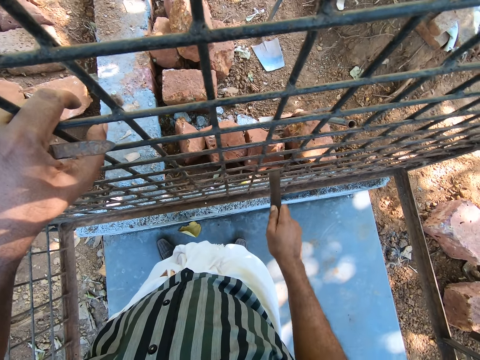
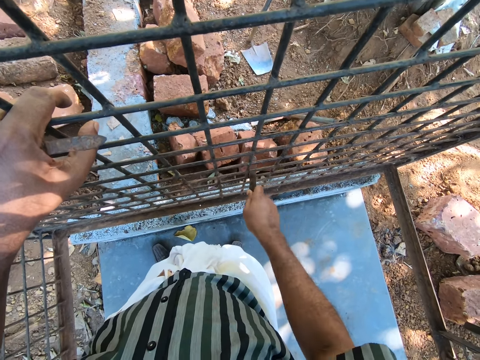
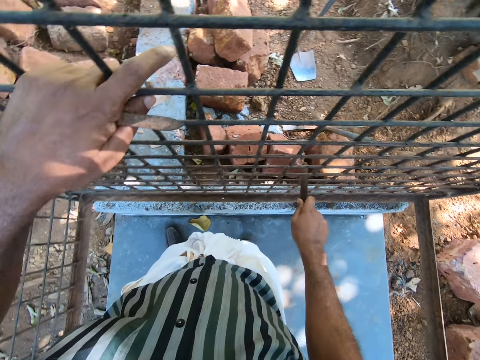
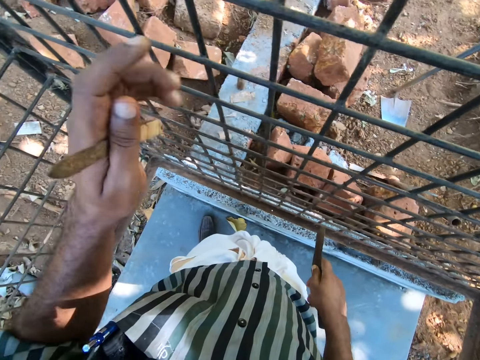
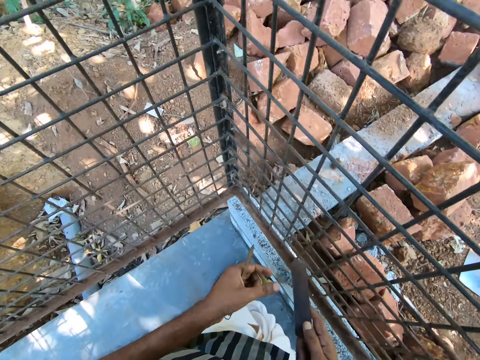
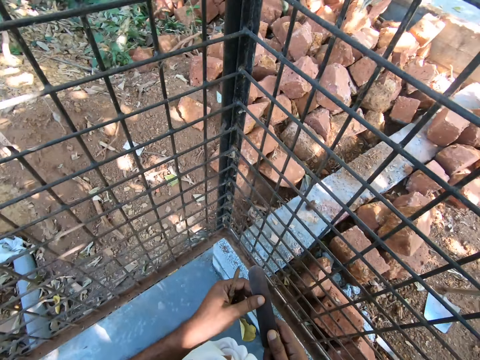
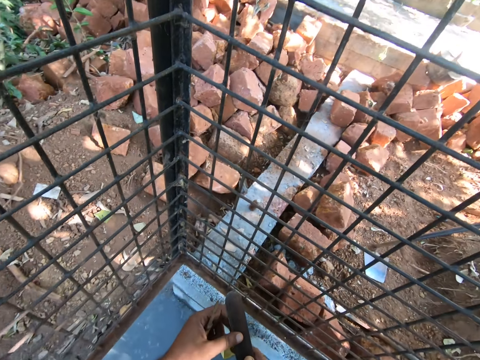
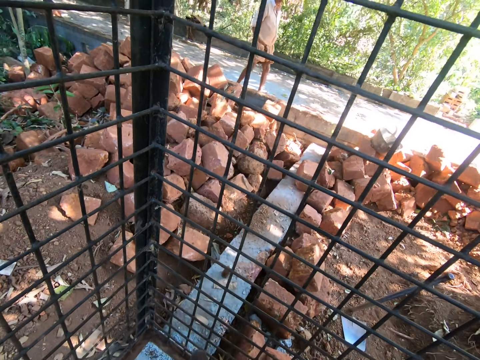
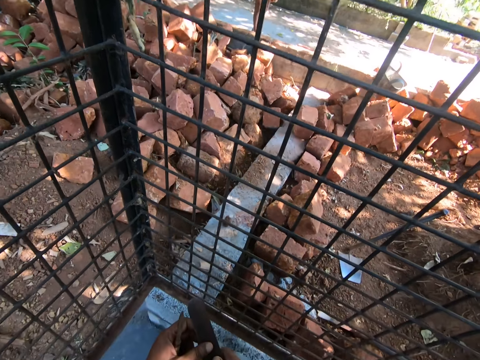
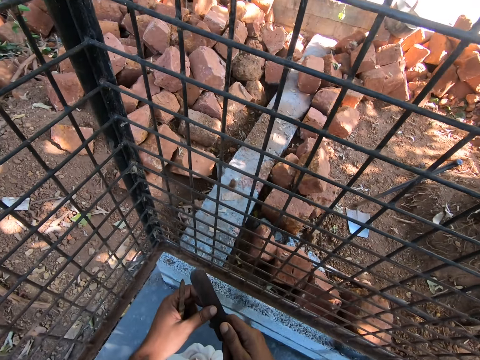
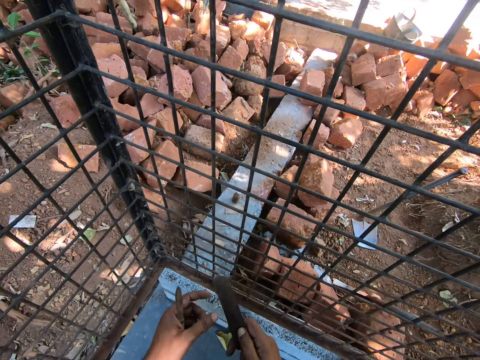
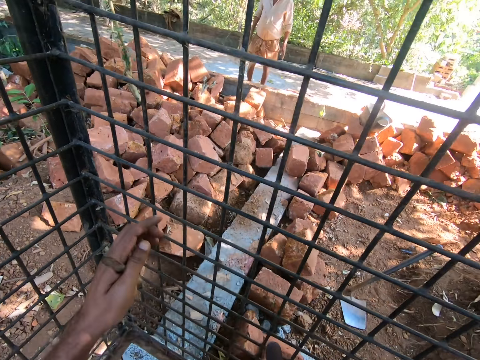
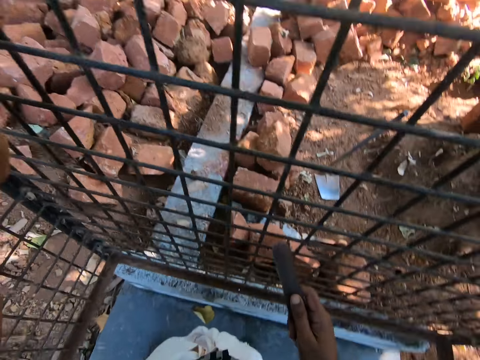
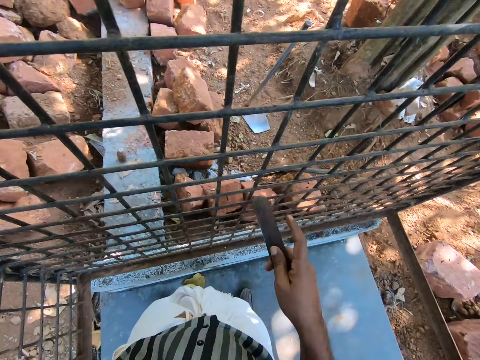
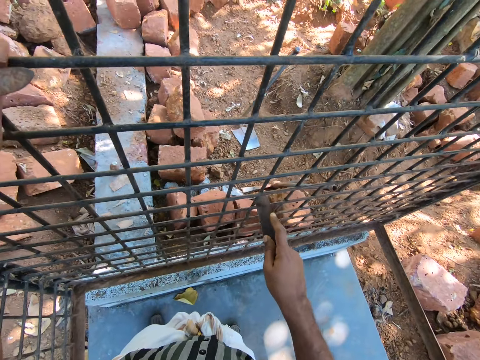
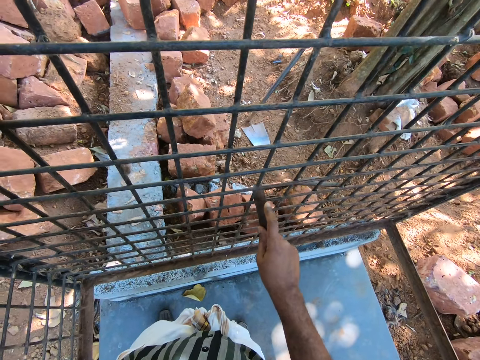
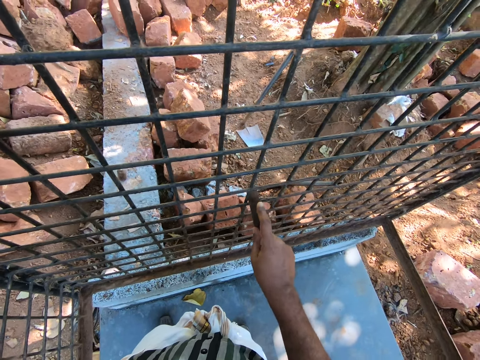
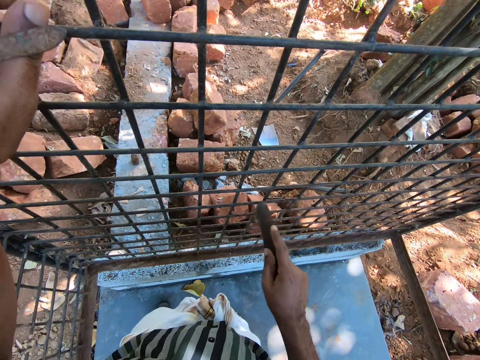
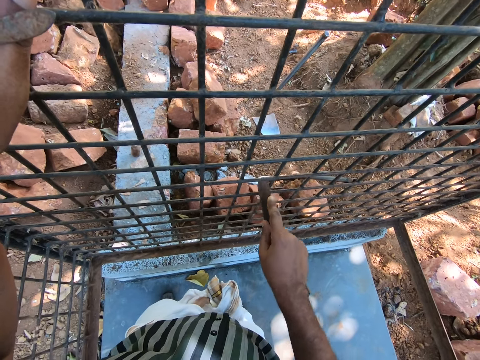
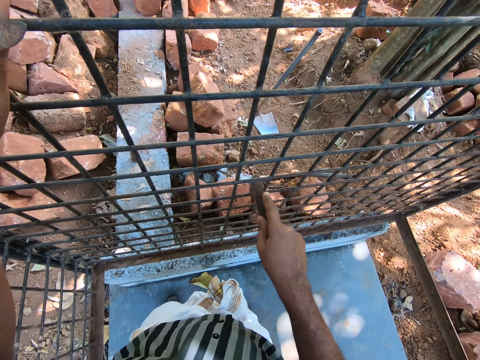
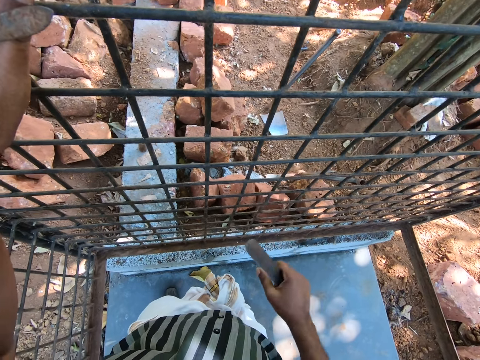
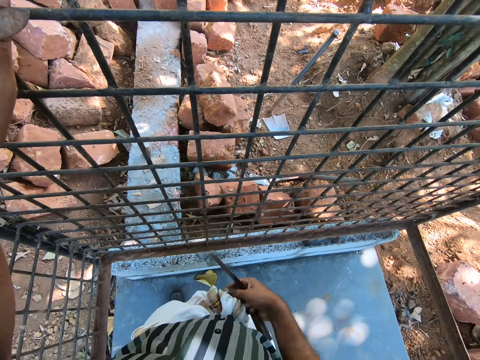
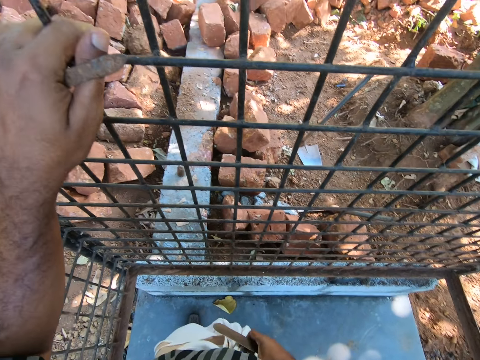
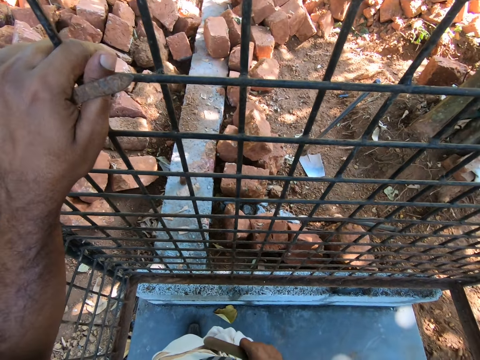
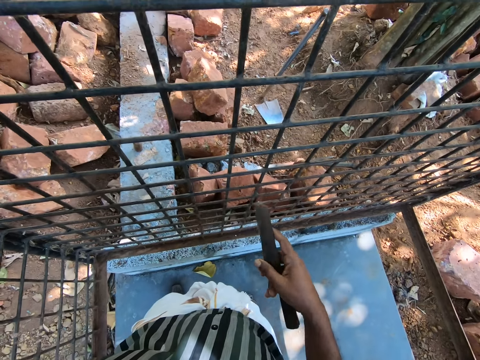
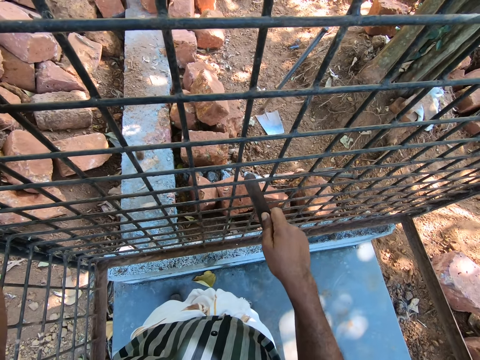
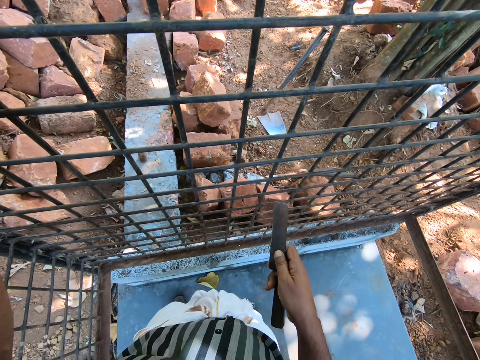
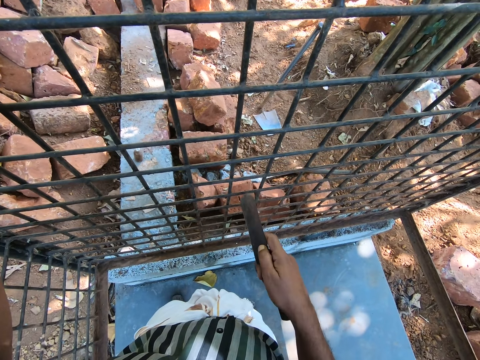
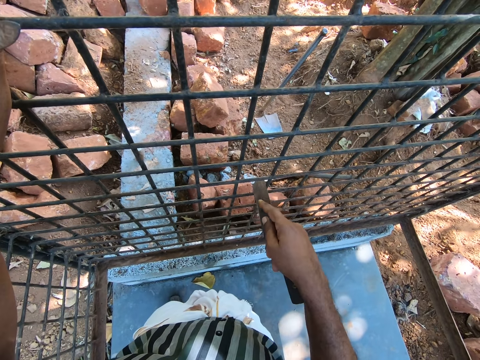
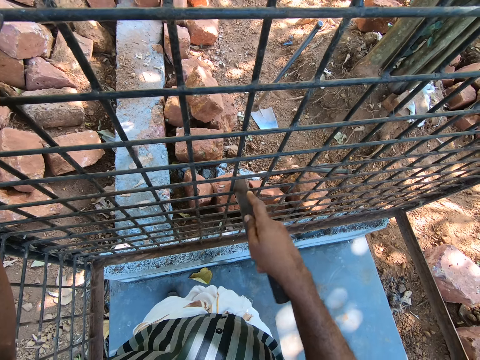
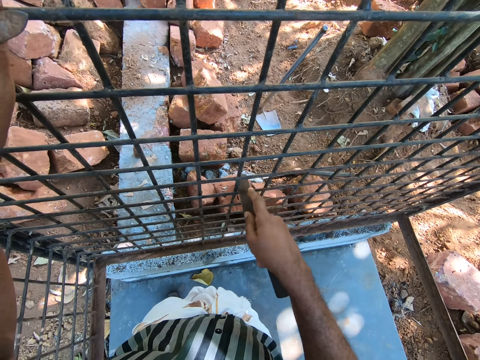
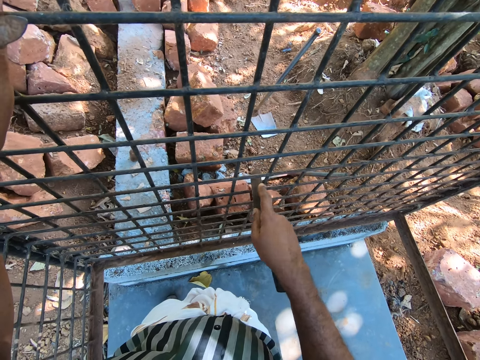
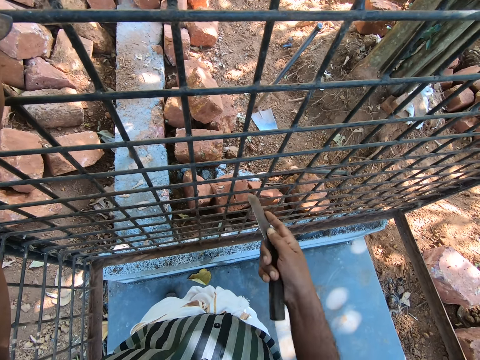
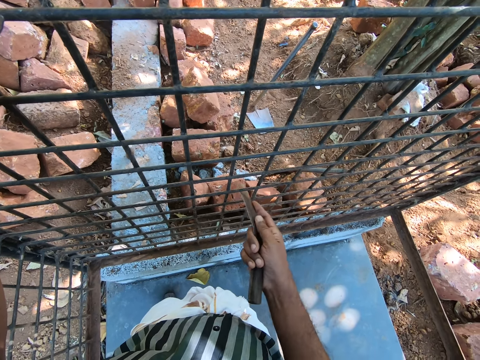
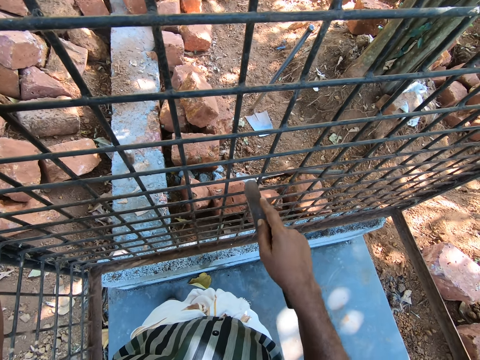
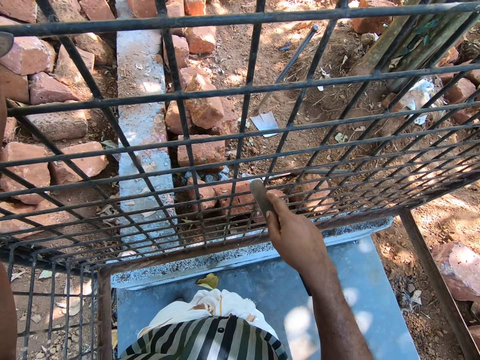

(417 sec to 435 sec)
The camera wearer holds the chisel. He holds the sander. He sands the grill. He holds his linen. He sands the grill.

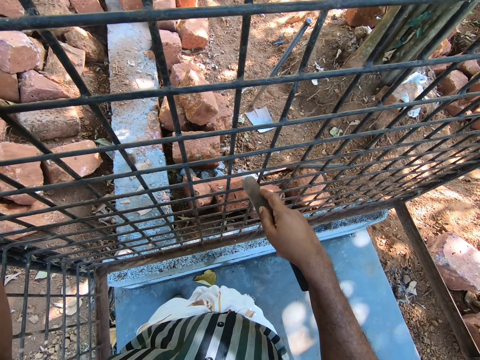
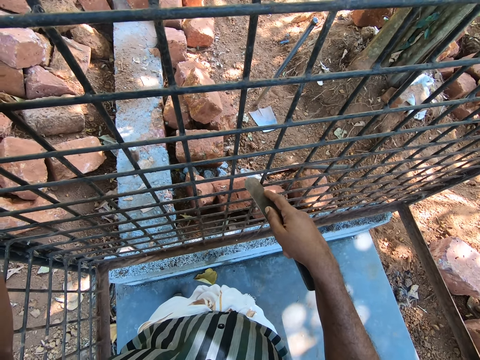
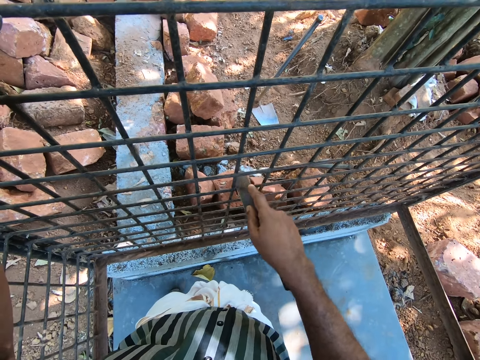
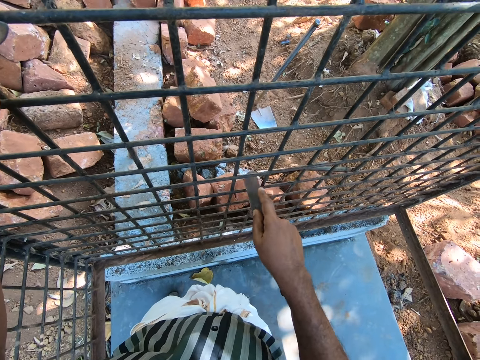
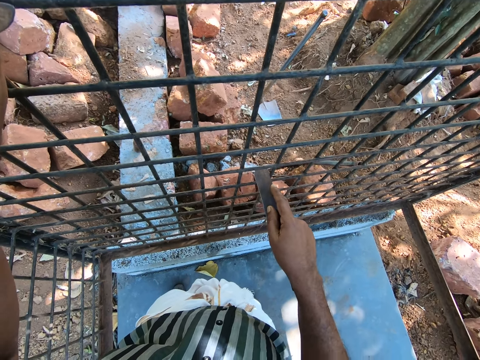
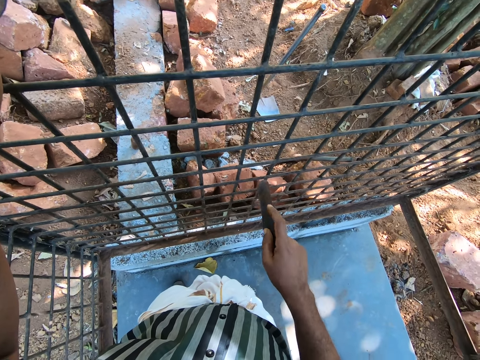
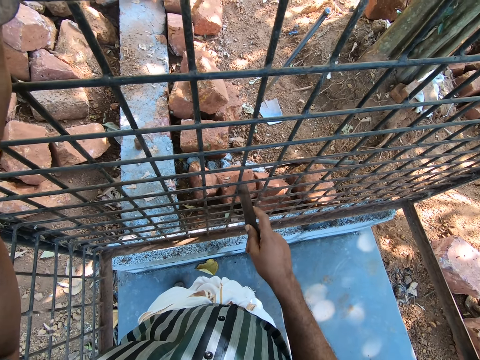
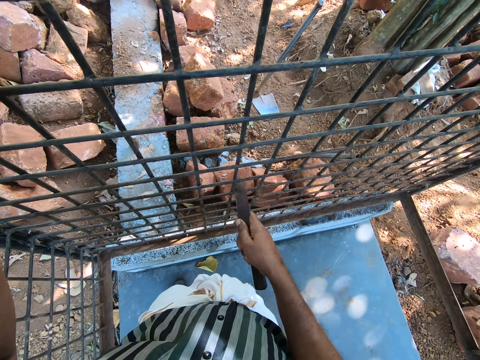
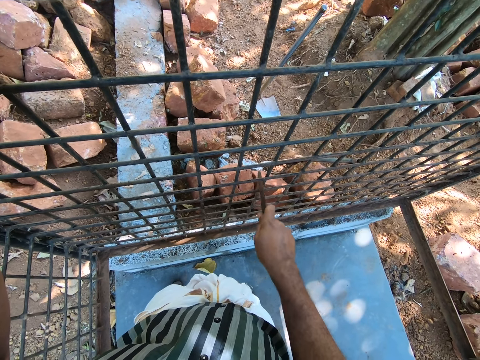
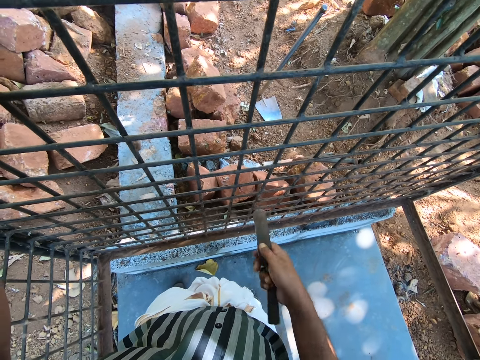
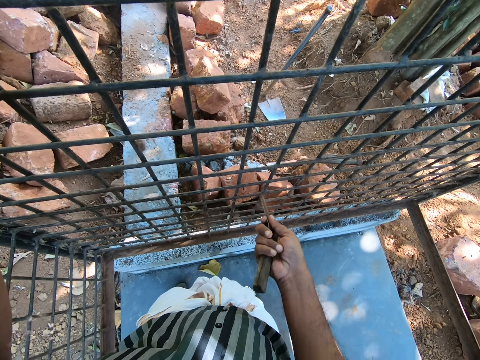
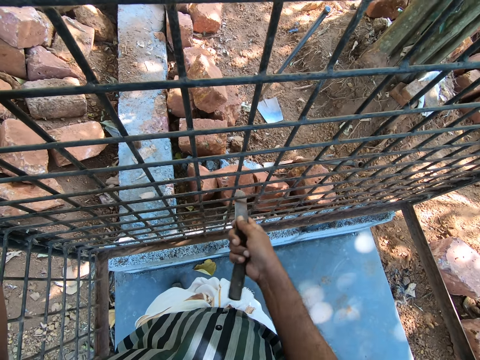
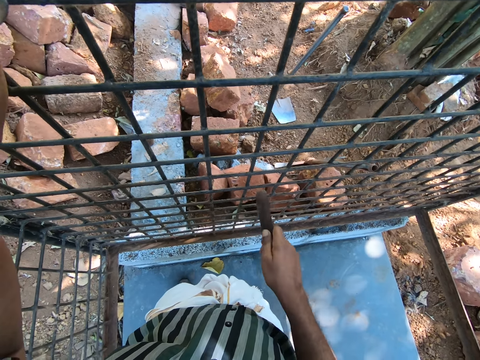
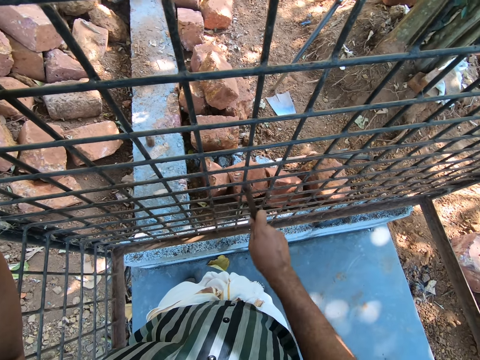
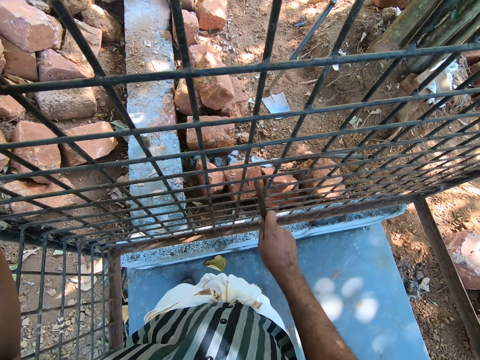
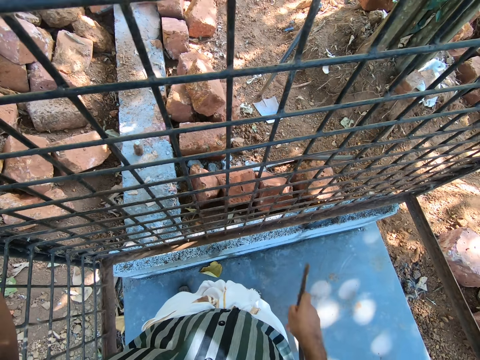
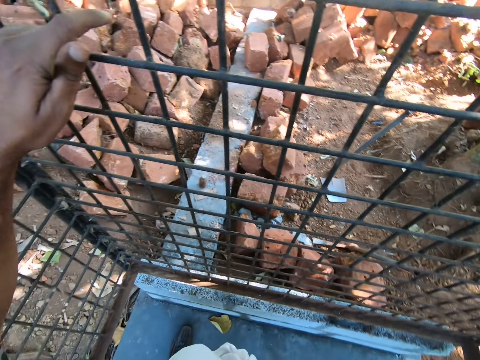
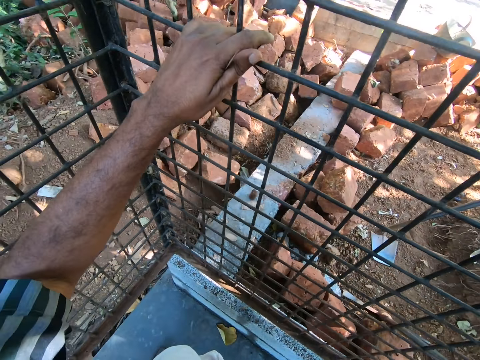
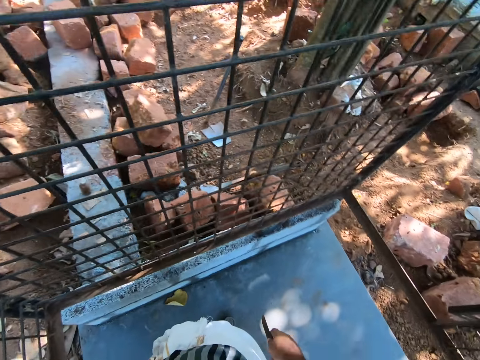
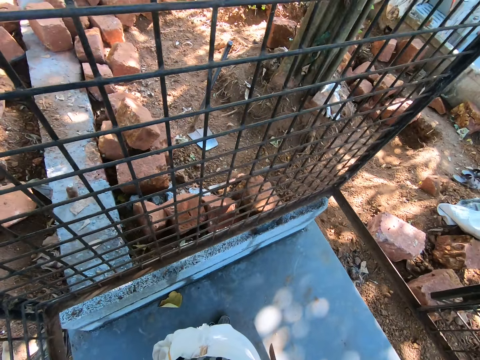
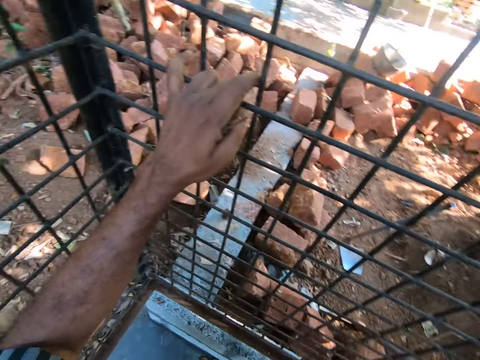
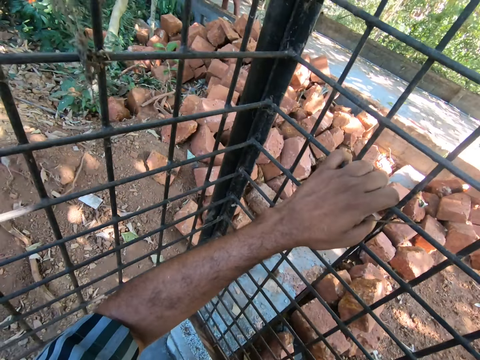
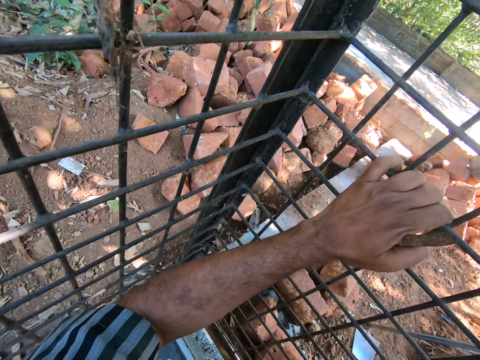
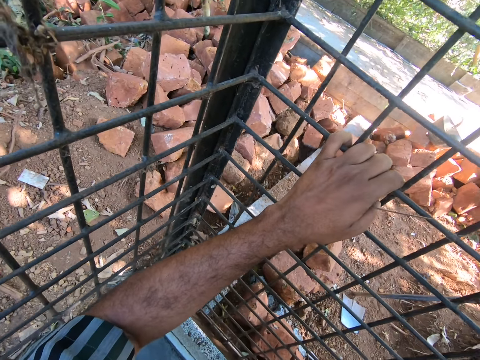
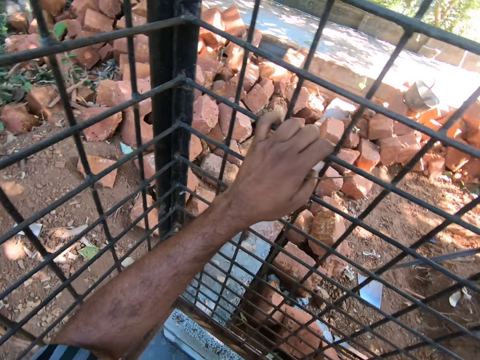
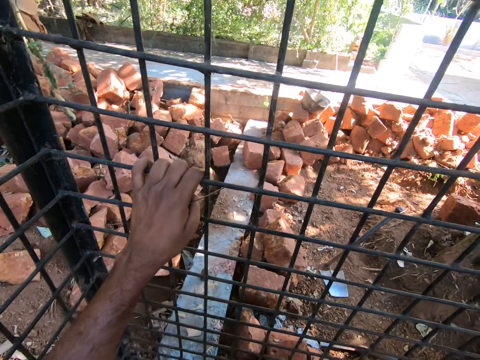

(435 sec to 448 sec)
The camera wearer holds the scraper with the right hand. They converse with someone. They look around.
